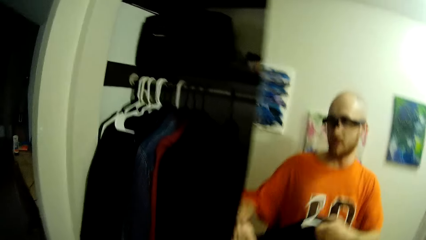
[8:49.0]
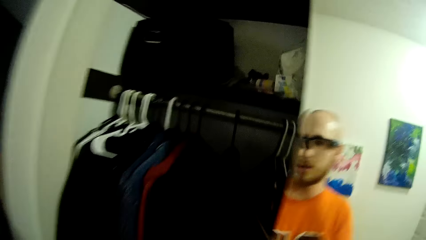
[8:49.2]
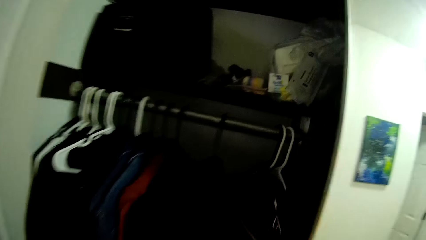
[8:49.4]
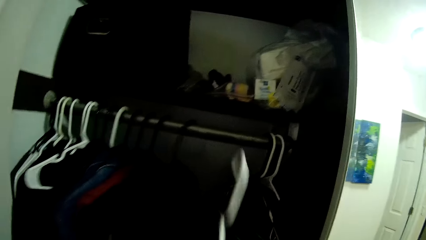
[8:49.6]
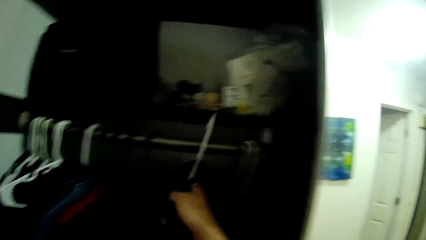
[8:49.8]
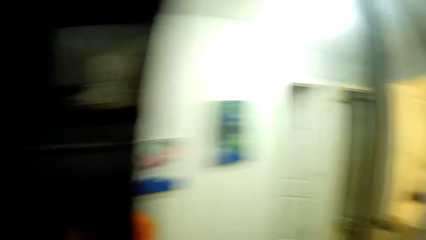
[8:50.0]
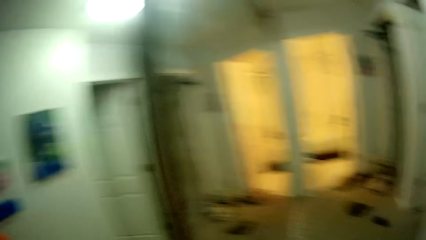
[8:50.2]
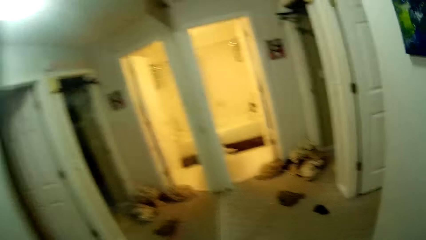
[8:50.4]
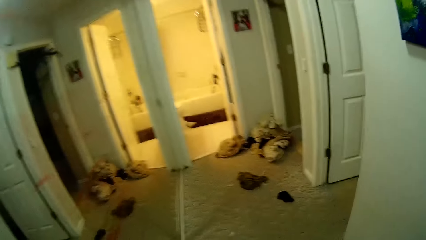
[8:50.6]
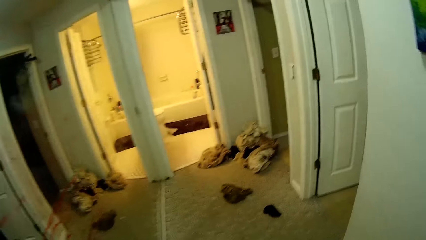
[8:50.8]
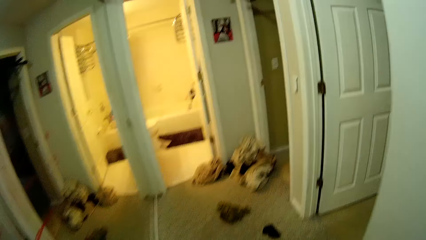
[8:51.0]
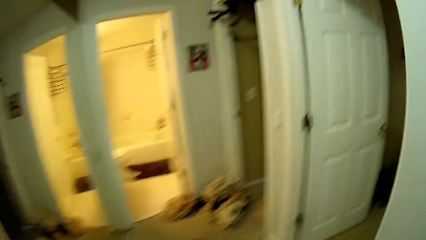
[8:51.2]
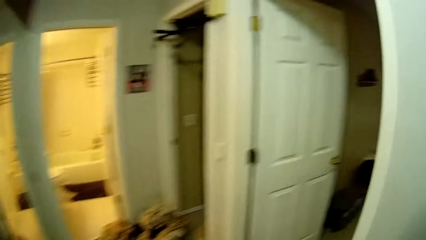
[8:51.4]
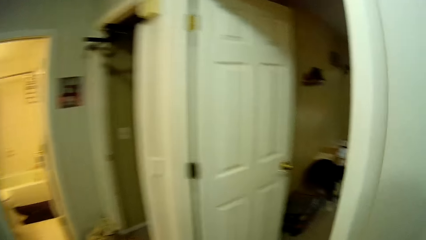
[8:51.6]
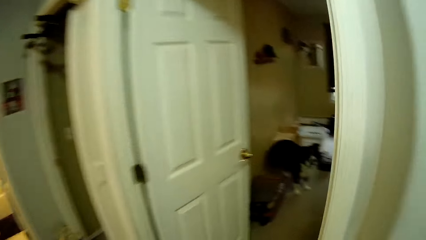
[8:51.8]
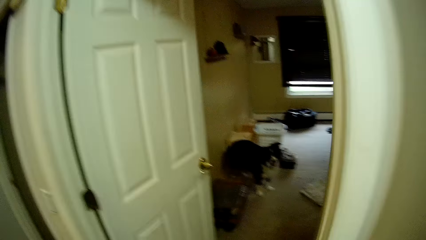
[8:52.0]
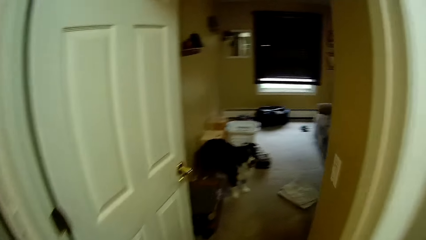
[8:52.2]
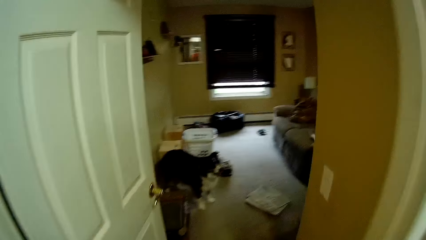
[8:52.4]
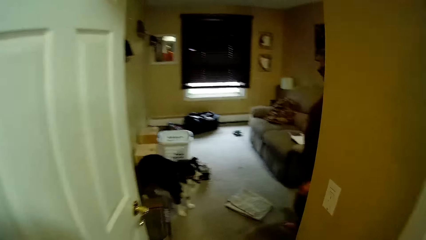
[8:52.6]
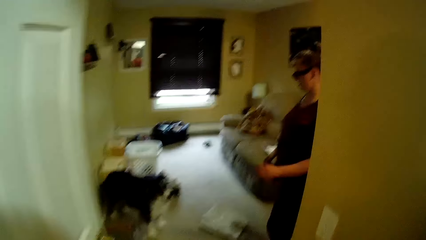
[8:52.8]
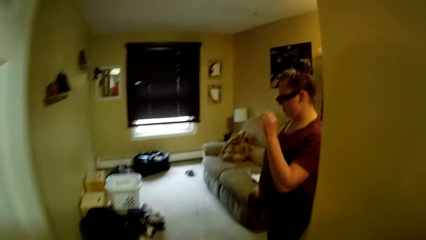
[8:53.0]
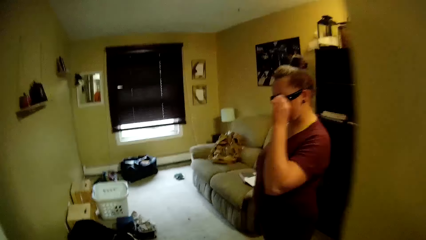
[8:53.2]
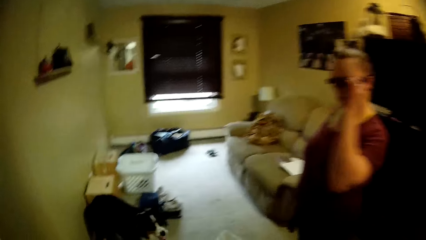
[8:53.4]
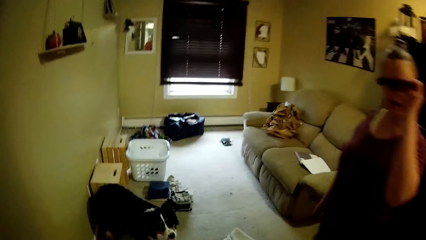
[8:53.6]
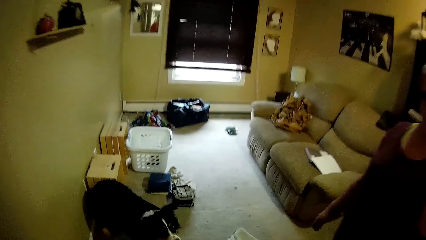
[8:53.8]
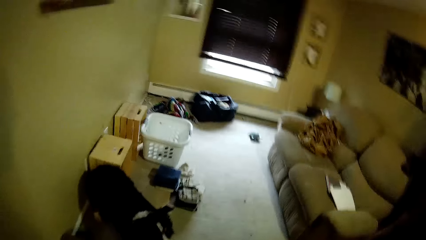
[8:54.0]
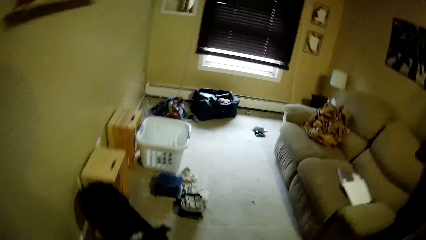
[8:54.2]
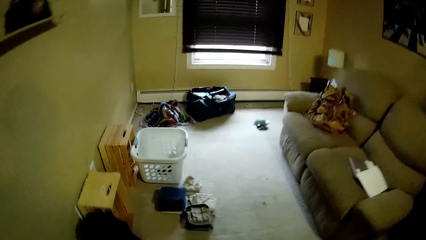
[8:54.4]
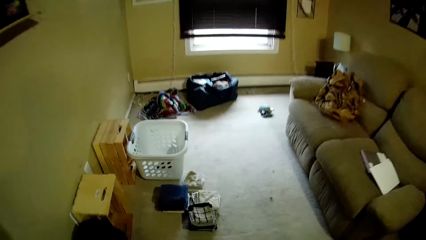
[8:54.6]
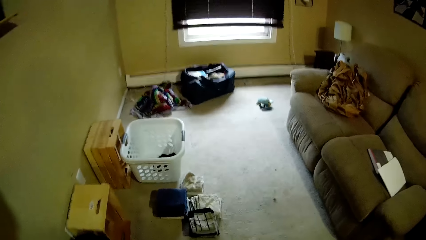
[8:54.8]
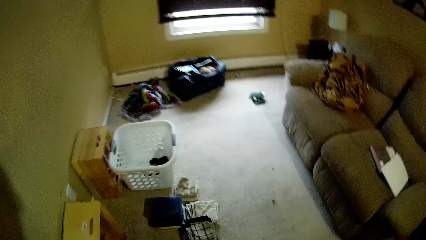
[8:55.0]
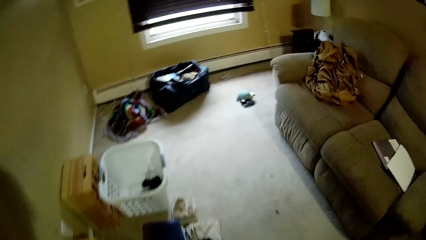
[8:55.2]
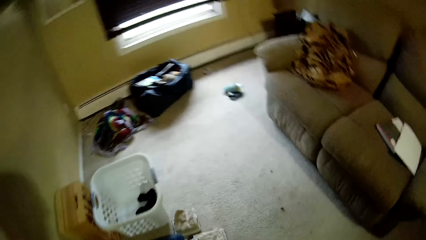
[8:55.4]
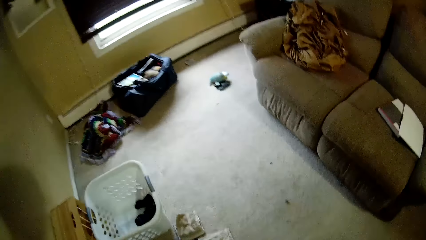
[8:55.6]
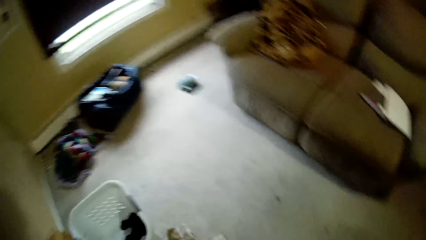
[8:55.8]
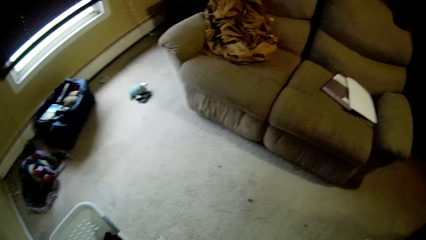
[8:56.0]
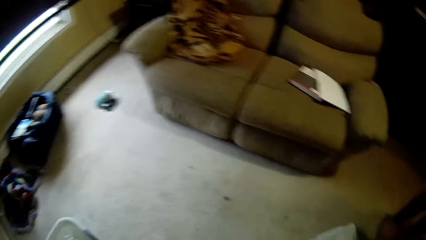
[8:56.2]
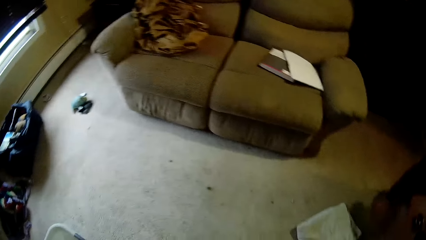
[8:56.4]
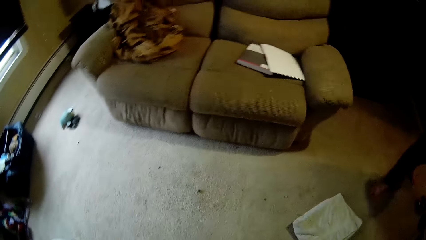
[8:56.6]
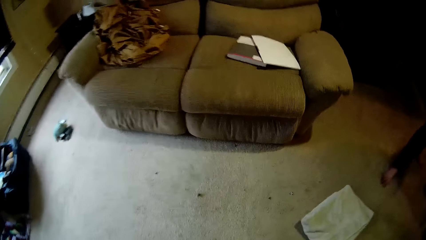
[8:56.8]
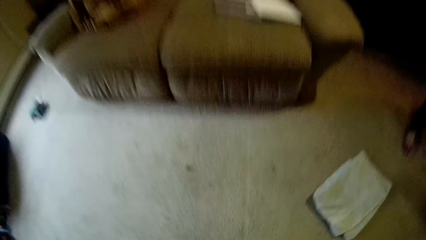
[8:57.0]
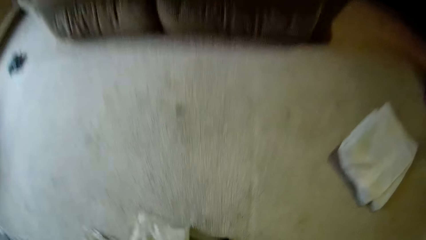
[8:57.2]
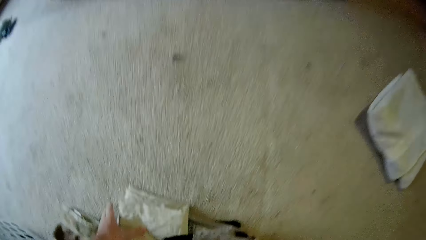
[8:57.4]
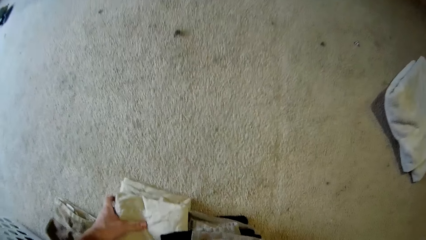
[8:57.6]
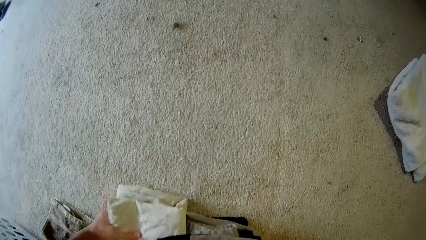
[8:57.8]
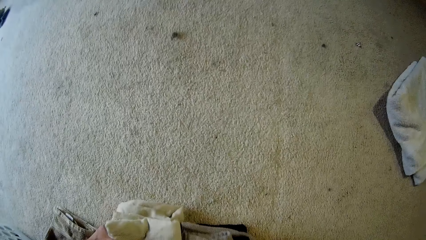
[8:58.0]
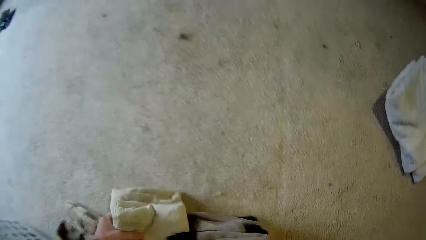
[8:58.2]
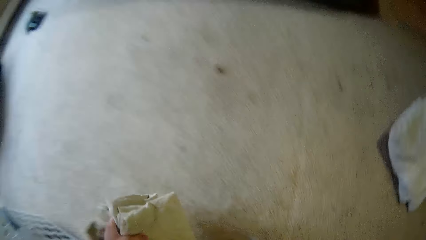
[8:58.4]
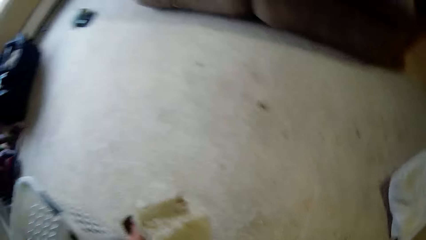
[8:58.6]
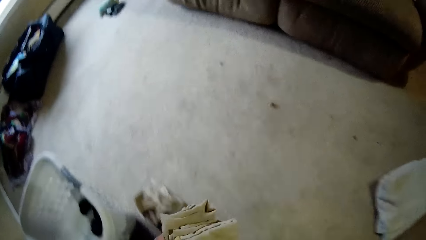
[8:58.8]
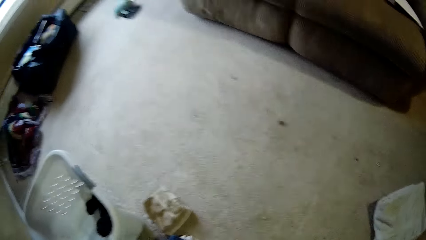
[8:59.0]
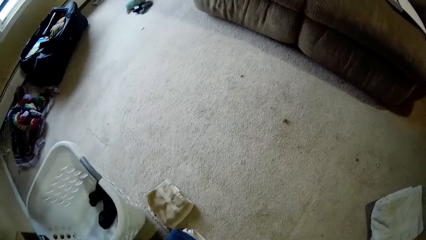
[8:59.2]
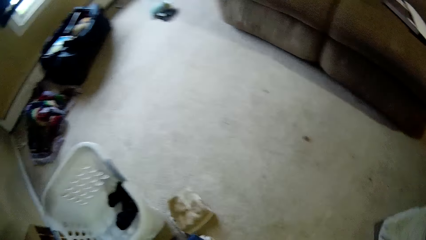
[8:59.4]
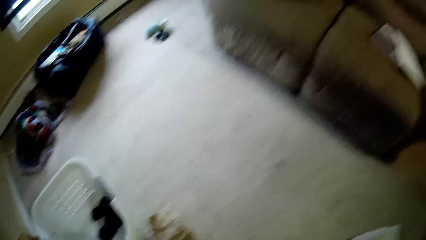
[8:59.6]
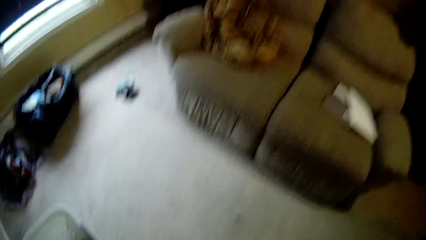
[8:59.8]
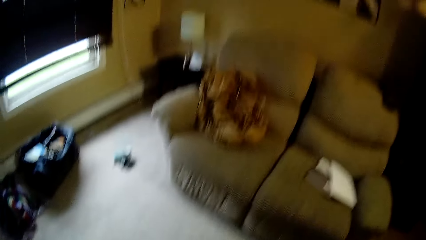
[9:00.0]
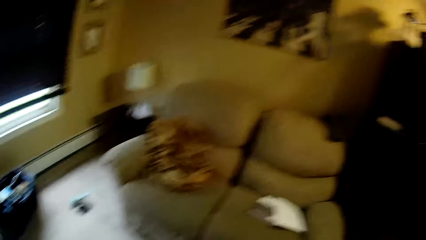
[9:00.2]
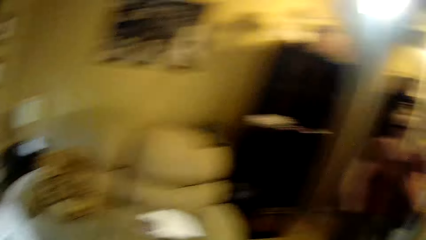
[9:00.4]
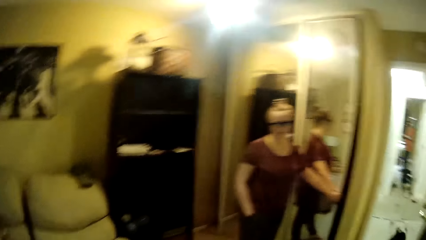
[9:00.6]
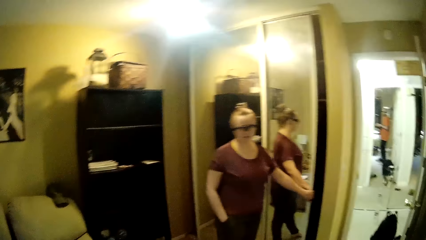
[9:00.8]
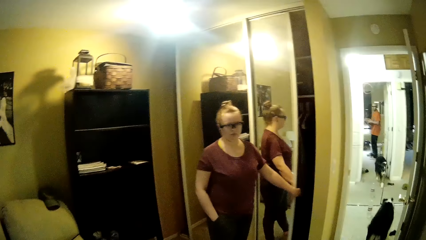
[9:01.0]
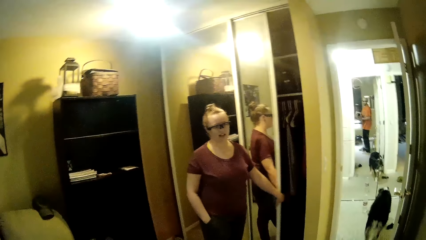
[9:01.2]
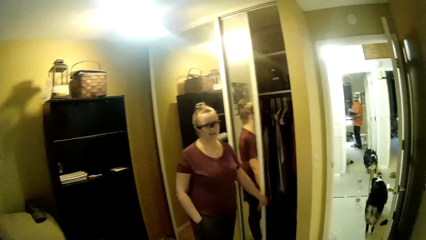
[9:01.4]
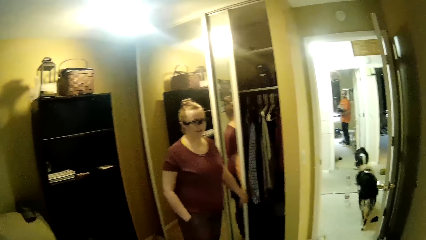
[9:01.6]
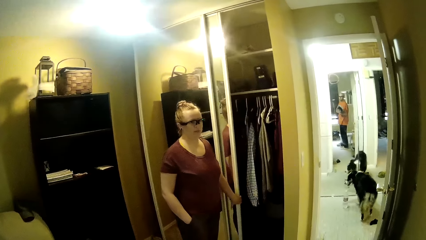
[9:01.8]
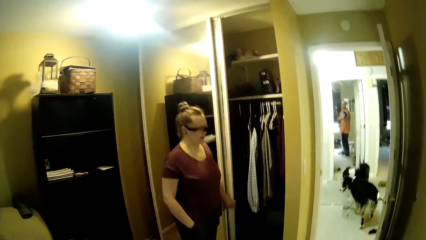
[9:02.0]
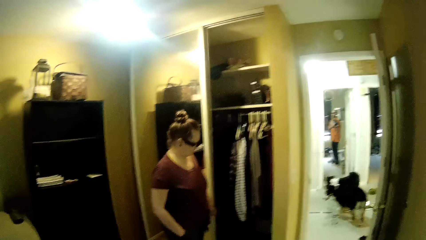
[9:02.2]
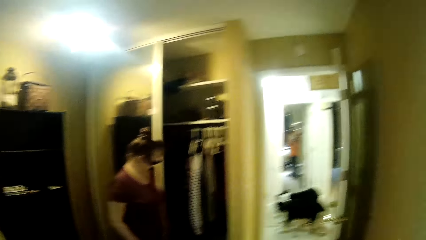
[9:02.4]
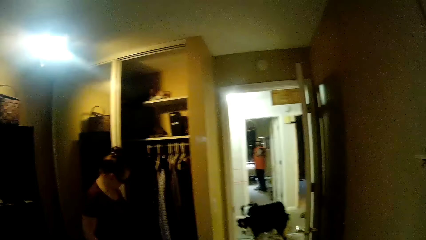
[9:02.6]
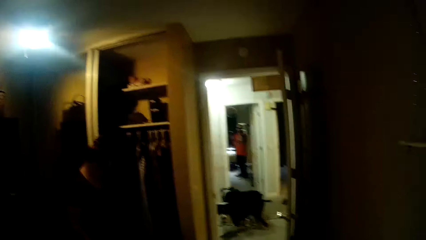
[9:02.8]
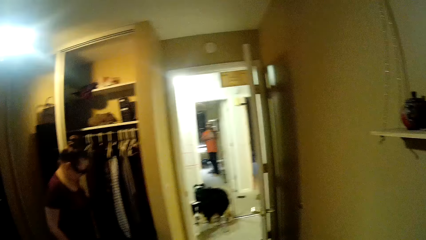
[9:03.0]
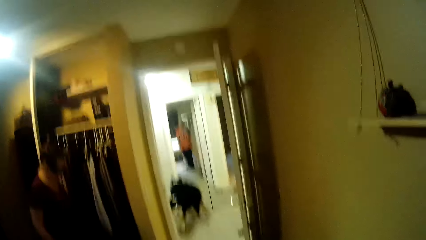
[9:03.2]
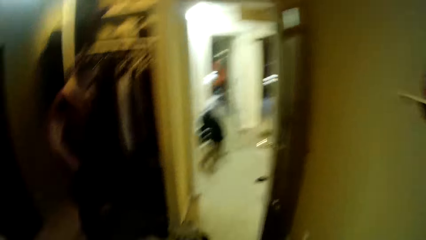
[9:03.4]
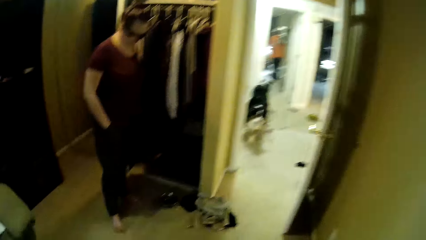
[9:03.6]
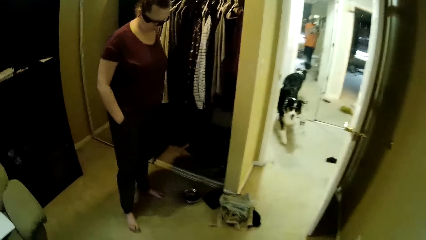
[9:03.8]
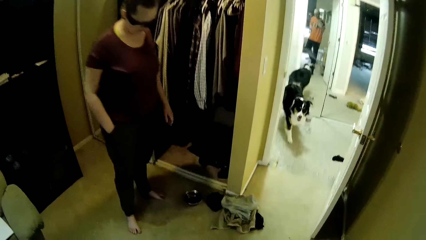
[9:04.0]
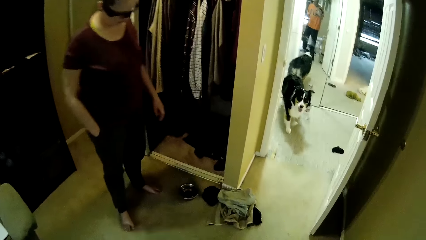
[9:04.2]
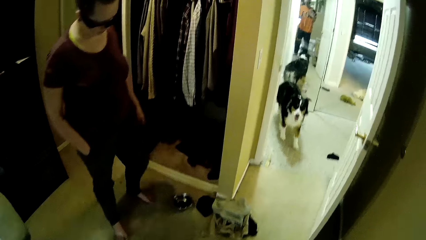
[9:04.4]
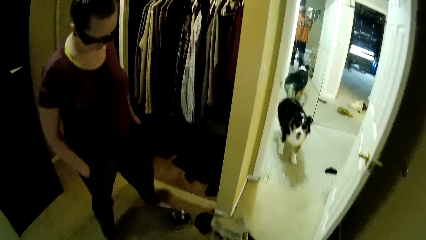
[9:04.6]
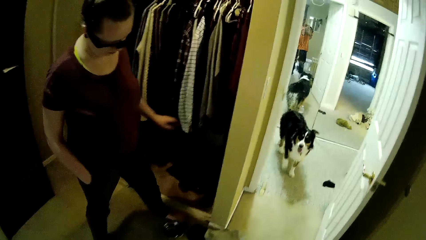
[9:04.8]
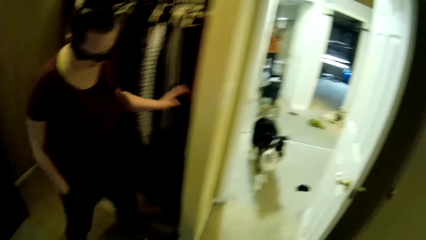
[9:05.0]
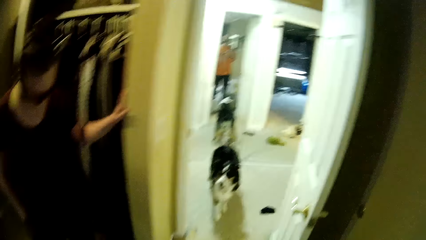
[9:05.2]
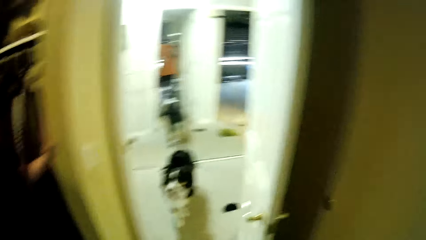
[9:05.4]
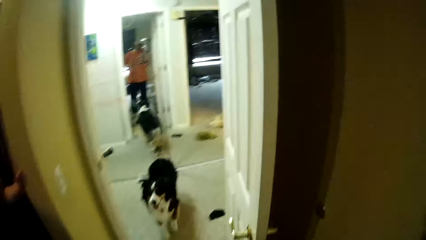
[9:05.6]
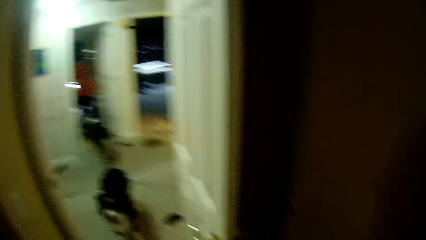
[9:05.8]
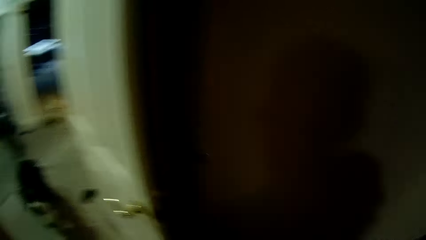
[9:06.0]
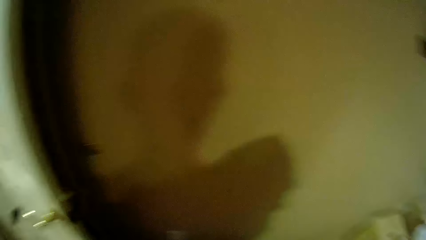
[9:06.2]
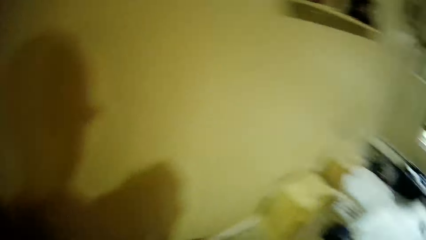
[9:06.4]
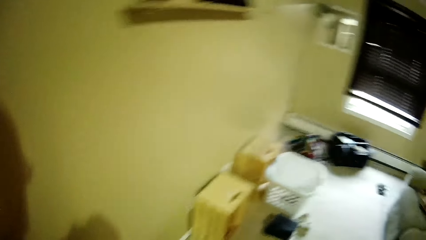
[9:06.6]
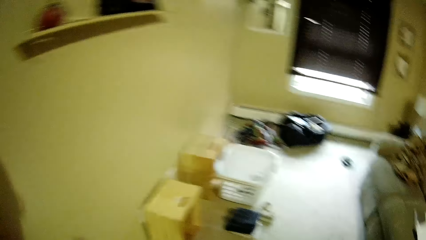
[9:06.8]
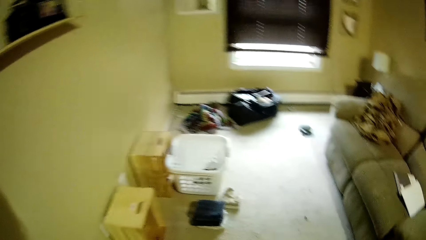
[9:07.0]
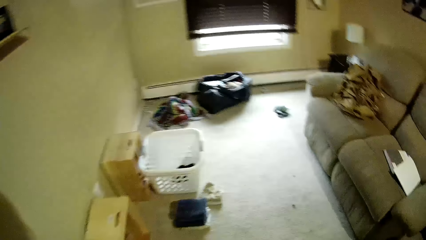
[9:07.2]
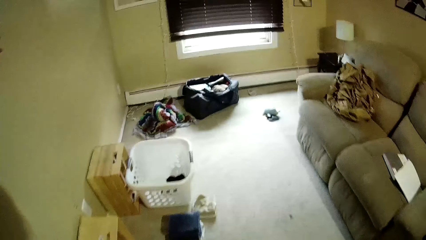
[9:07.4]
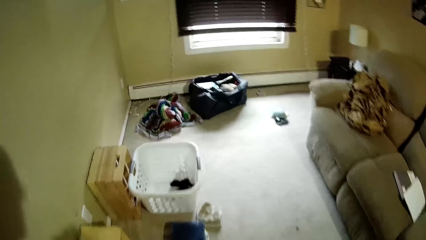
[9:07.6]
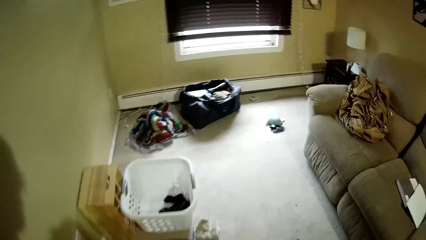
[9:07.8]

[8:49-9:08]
The camera wearer hangs the hanger in the closet. They walk across the house. A woman touches her glass. The camera wearer picks up a cloth from the floor. The woman opens the closet door with her left hand. The camera wearer walks across the room.
